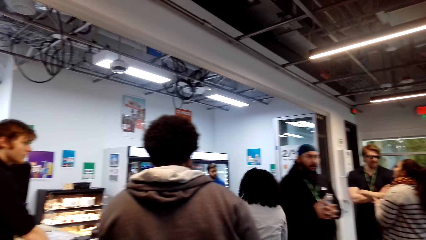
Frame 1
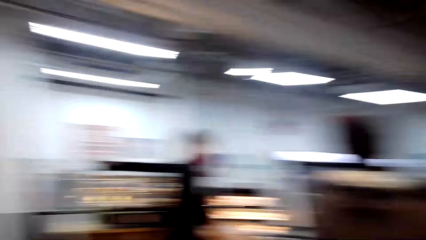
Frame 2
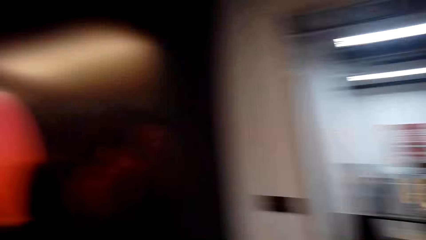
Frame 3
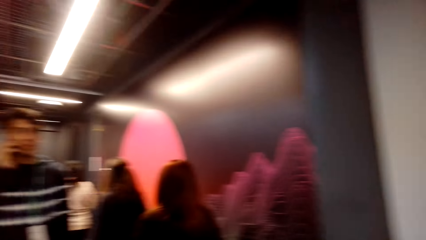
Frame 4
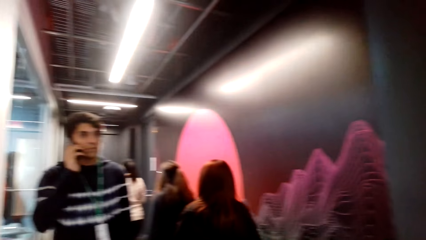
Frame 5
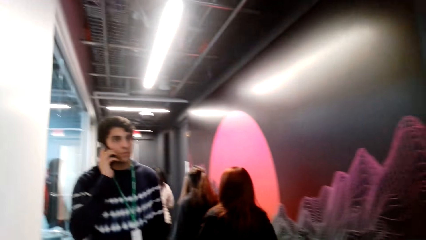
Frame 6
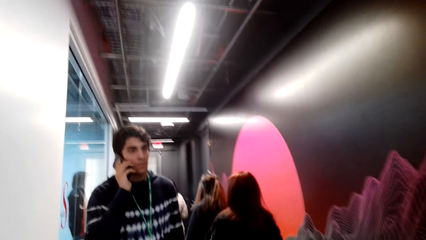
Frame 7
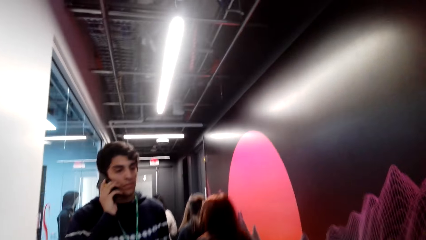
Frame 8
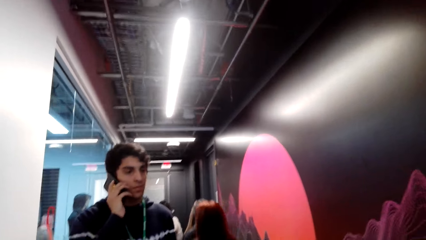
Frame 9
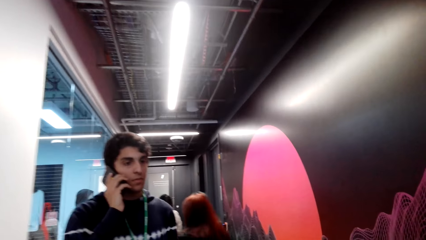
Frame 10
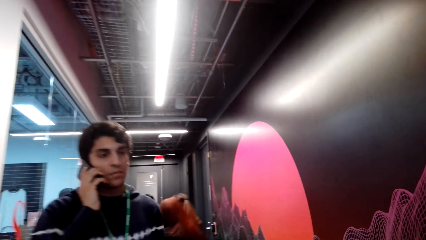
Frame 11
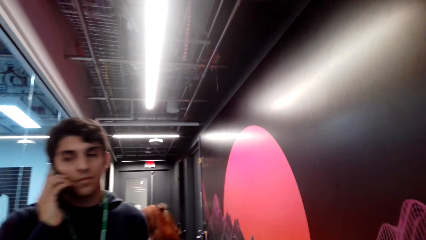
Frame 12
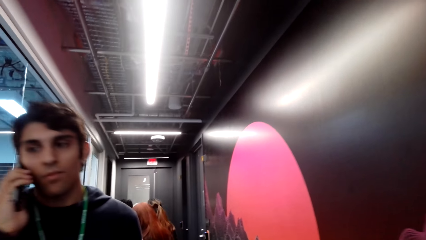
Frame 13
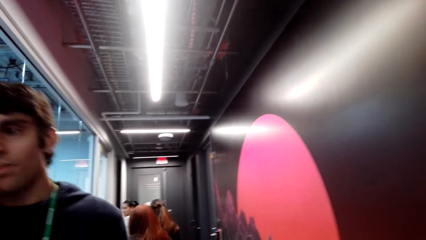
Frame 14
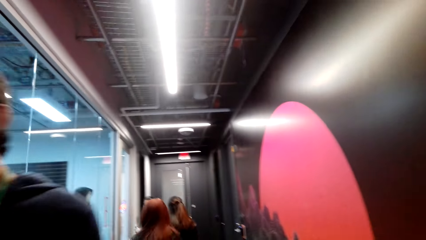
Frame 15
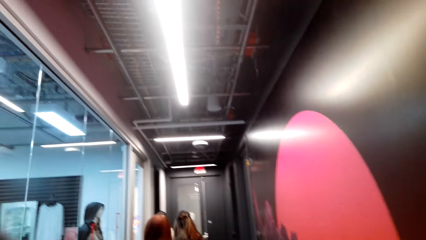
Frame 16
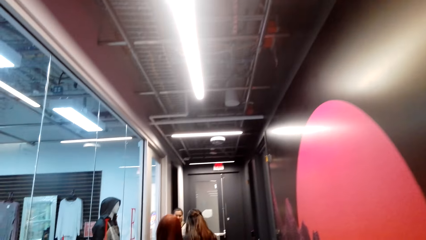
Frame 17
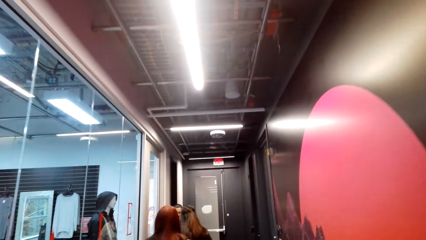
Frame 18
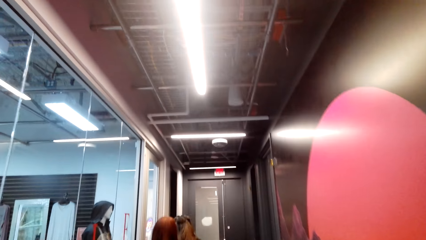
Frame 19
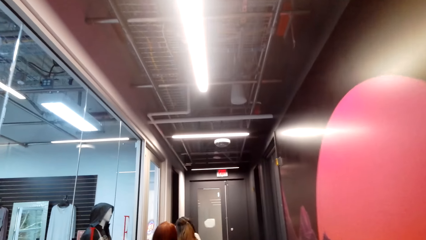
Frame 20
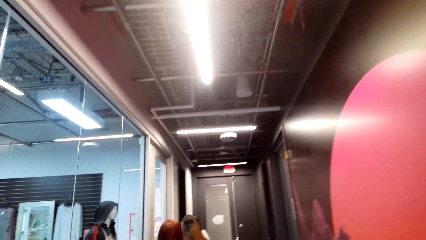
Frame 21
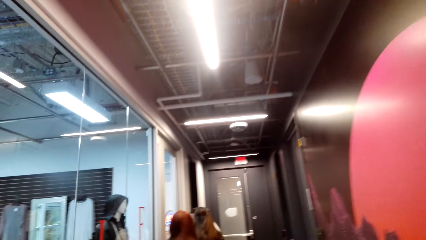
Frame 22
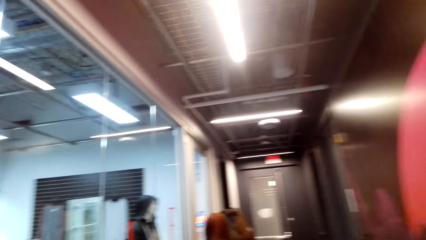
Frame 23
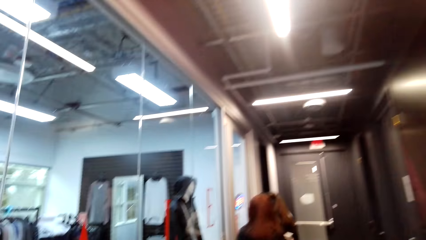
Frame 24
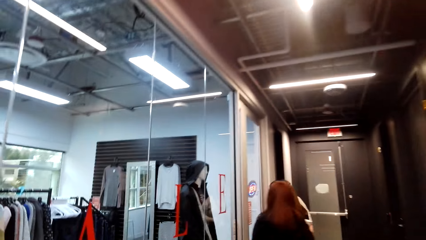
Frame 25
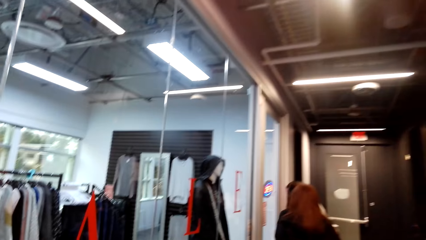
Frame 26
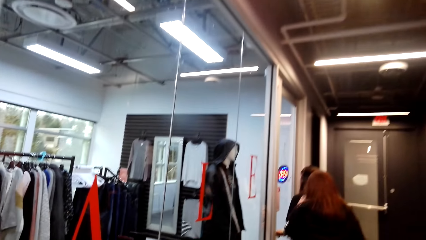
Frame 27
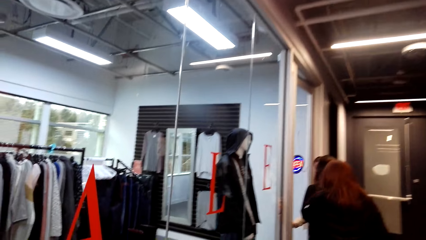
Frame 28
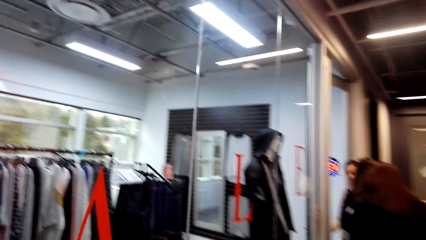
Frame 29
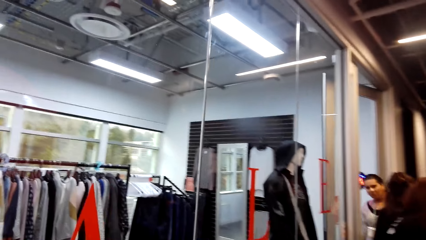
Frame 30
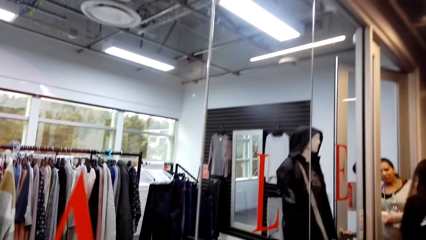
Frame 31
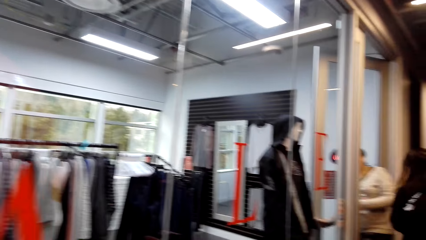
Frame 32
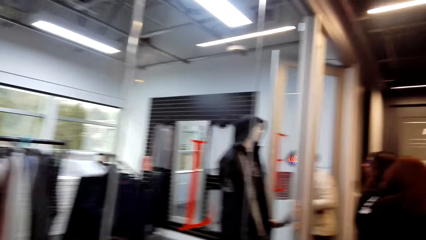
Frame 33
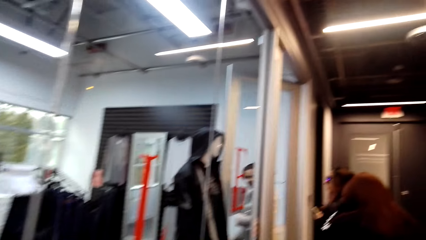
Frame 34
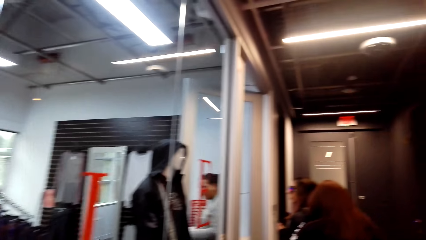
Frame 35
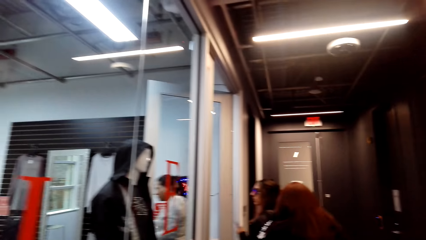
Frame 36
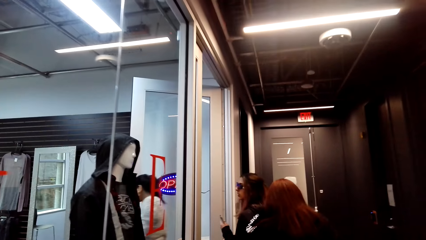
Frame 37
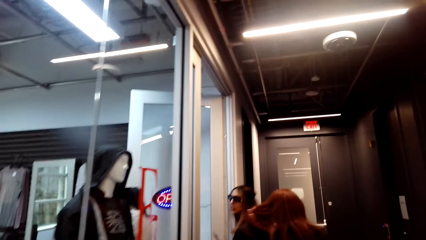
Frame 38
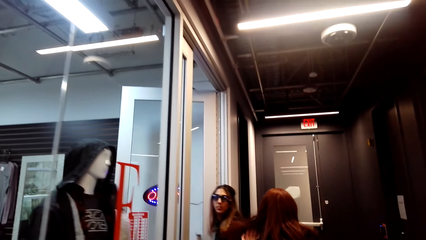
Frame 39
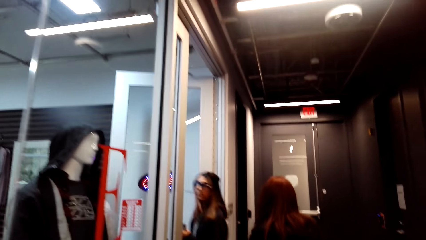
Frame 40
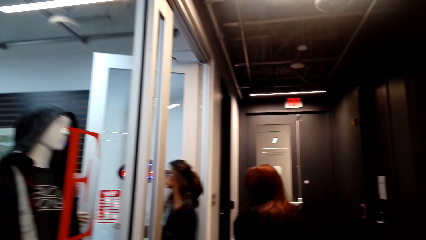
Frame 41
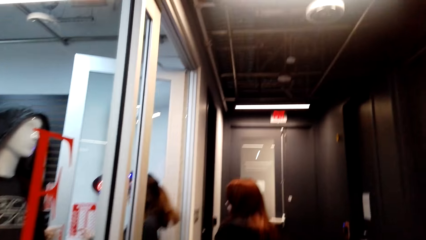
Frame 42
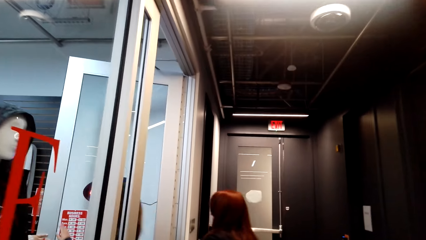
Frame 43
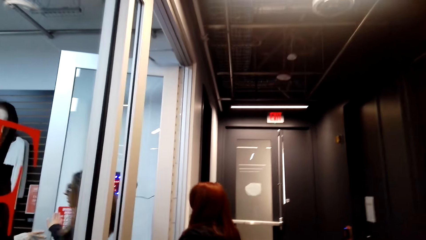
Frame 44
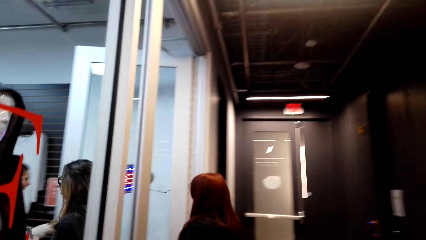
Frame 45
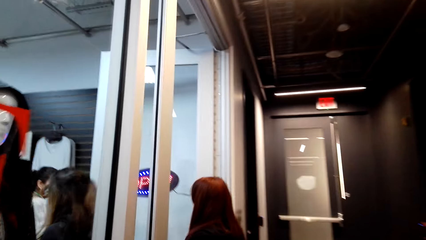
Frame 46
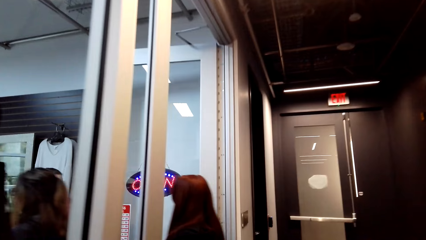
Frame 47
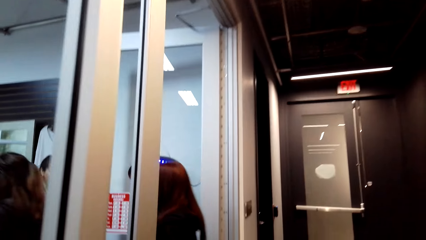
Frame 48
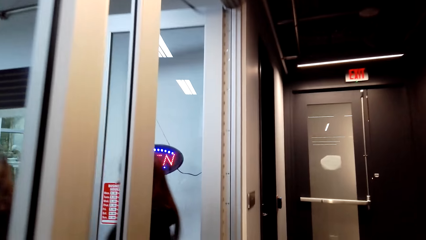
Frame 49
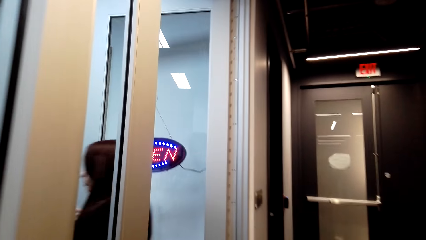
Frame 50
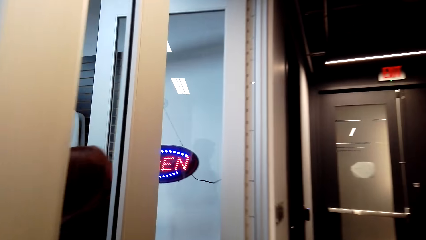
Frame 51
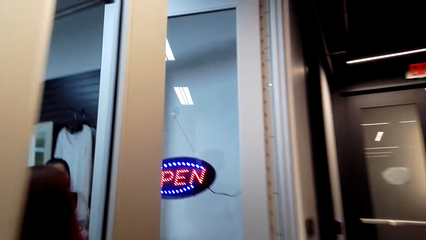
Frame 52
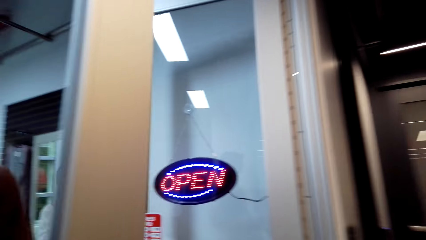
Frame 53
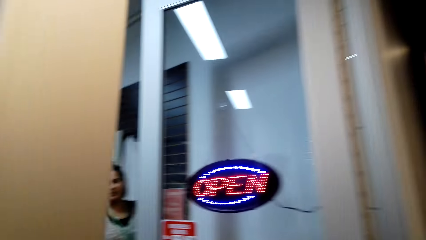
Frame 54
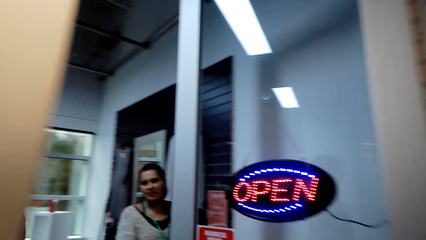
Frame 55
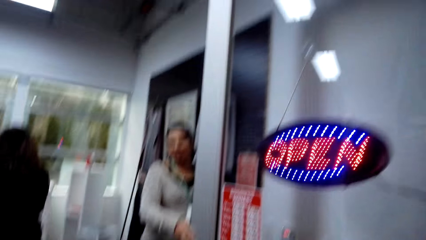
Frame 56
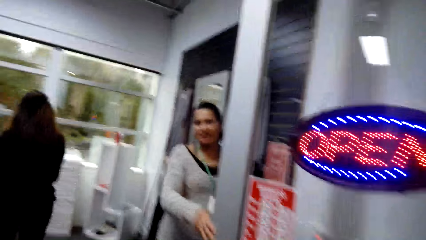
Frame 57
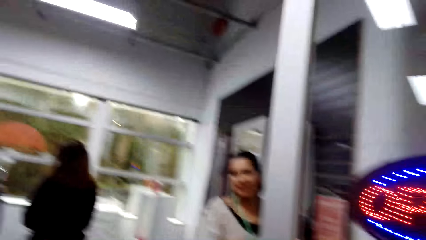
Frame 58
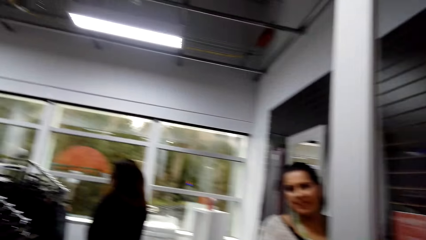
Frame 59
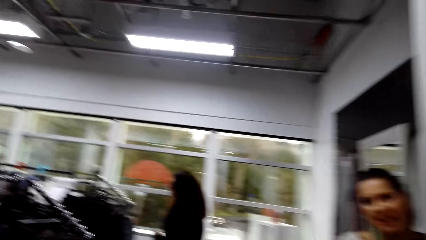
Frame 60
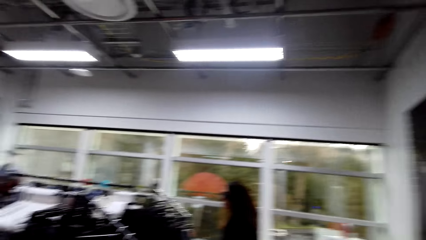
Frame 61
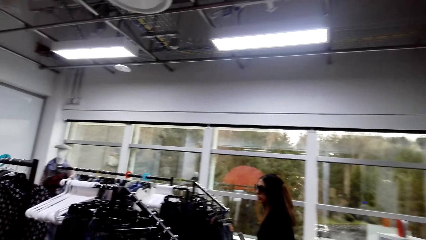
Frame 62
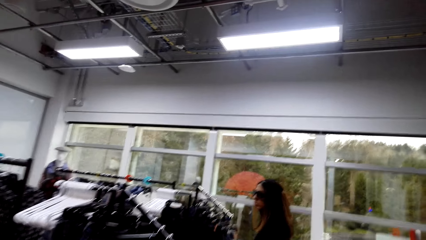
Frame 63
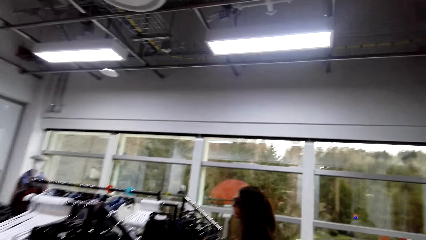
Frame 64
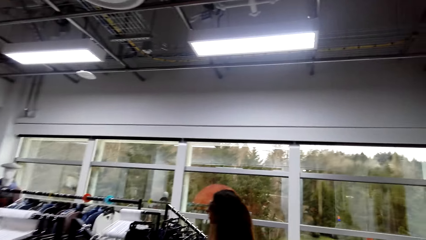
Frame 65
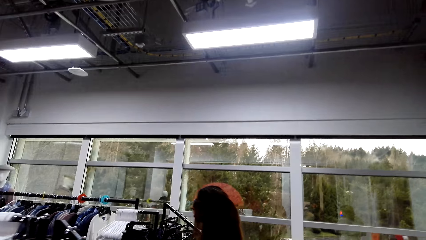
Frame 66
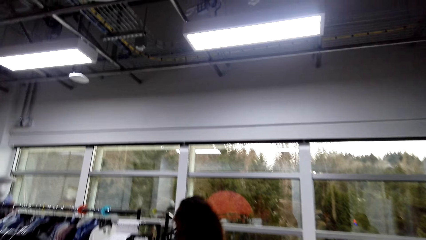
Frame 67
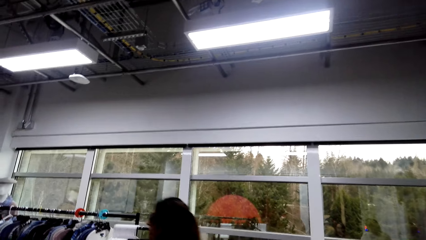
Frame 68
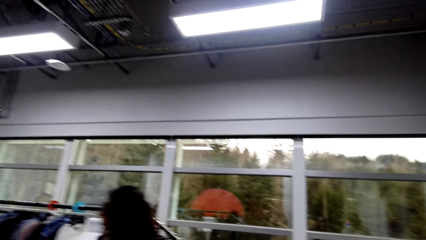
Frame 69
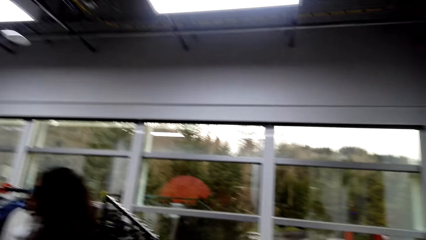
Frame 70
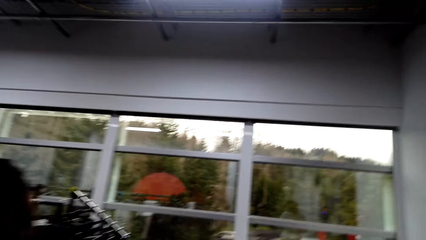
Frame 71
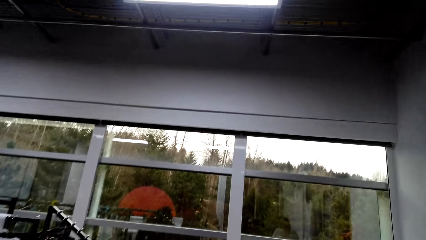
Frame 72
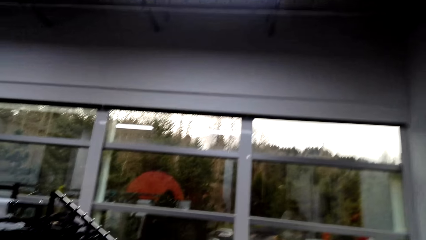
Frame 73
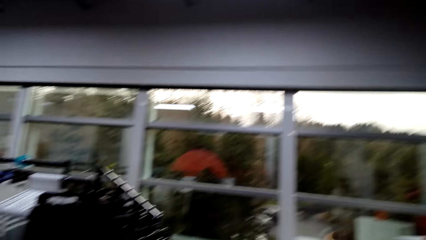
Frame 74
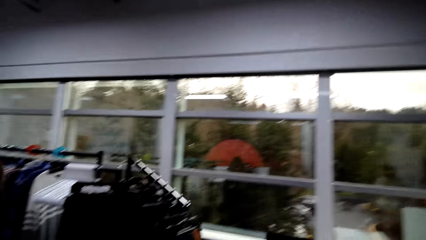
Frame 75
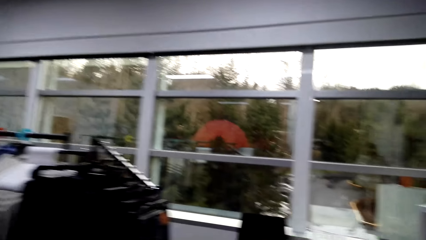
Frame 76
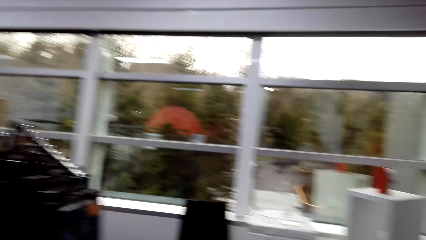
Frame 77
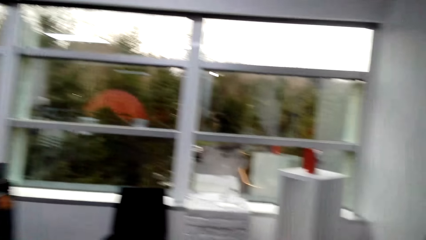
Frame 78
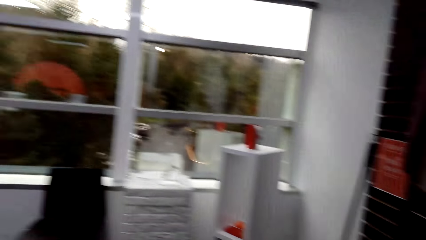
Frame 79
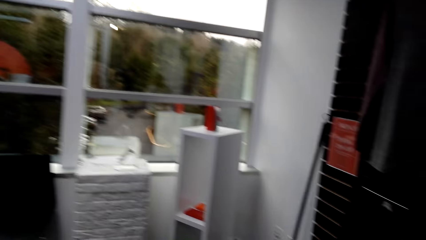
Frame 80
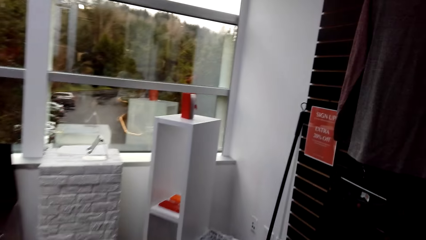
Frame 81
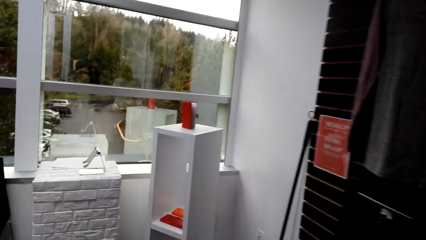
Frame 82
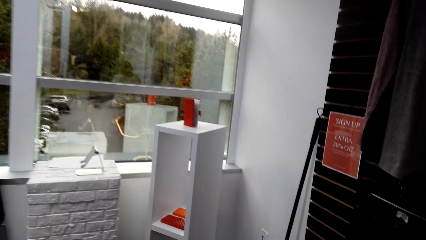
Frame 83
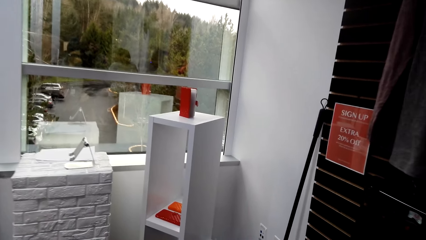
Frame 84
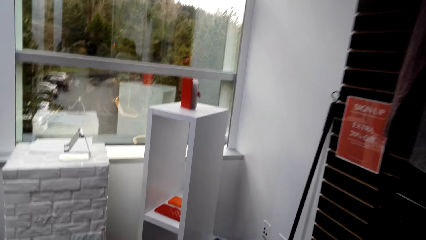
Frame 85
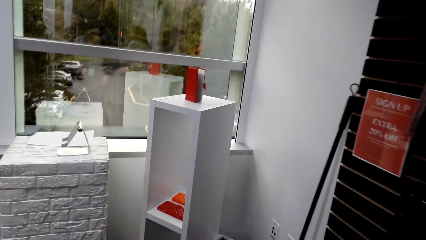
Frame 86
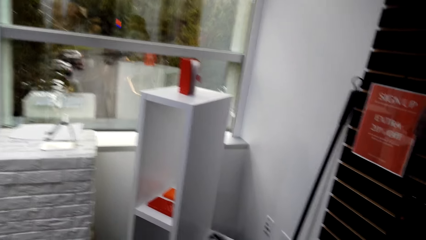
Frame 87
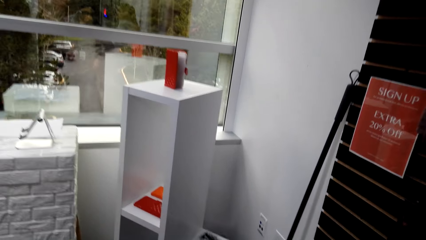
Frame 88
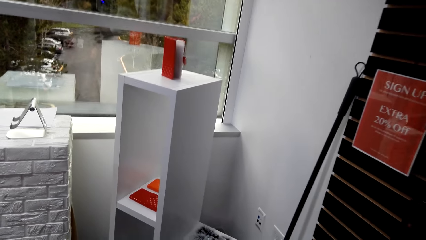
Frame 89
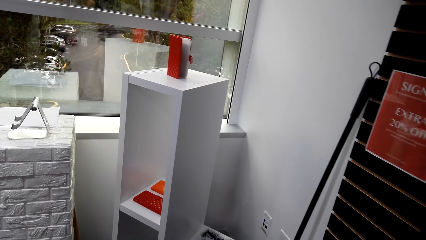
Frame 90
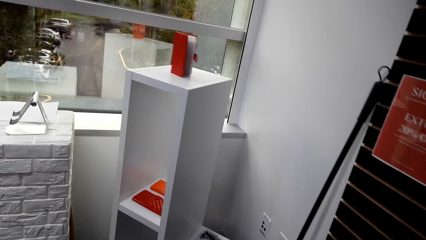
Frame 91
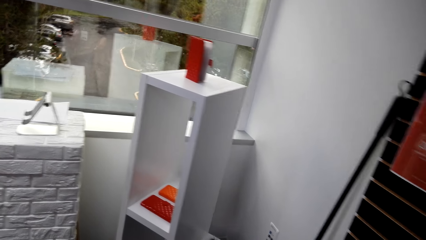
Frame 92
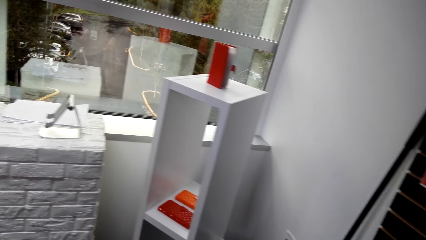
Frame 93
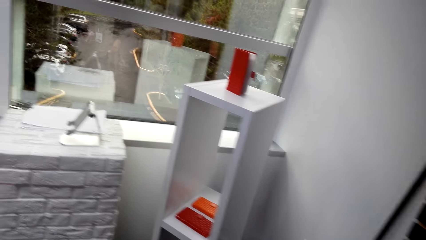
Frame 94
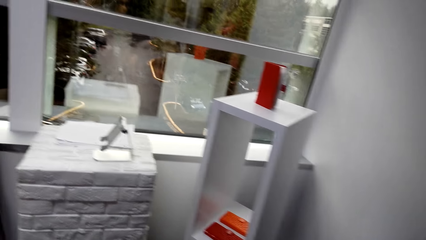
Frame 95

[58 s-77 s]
The camera wearer walks along the hallway. They enter into a clothes store. They walk while looking around.
